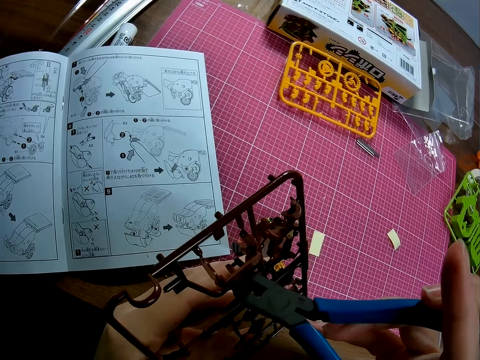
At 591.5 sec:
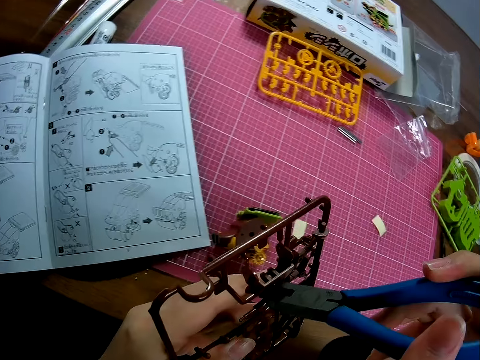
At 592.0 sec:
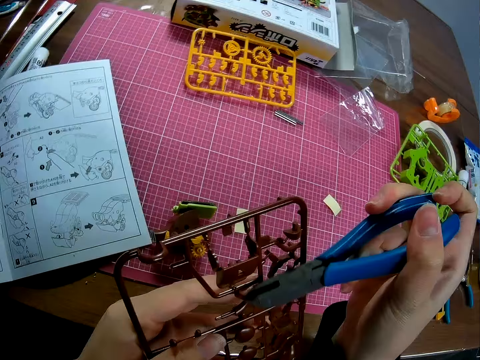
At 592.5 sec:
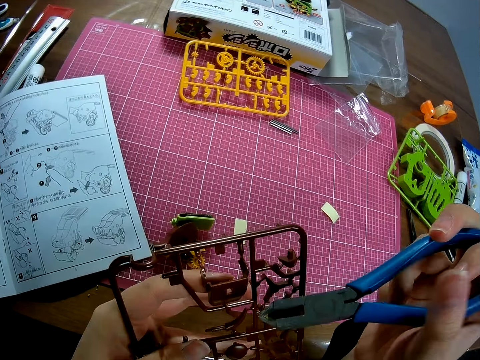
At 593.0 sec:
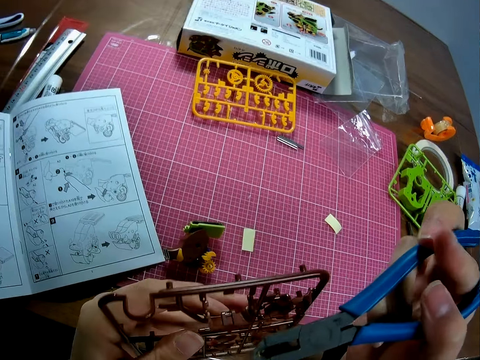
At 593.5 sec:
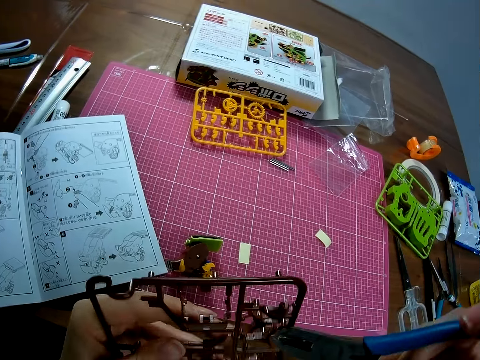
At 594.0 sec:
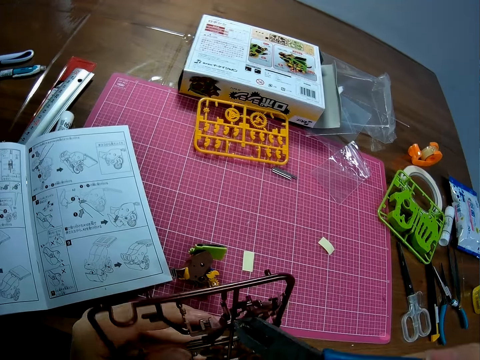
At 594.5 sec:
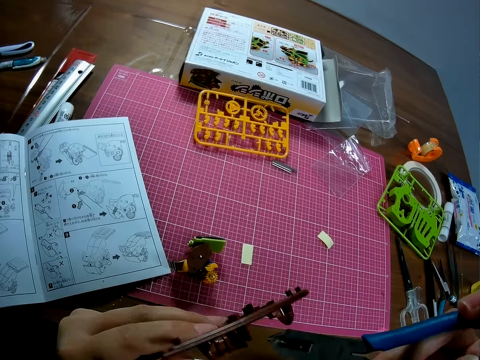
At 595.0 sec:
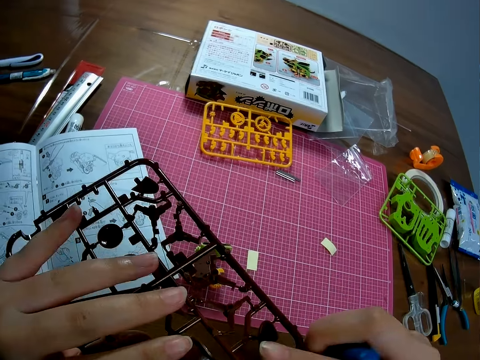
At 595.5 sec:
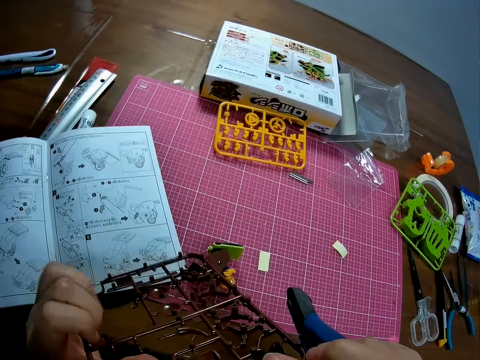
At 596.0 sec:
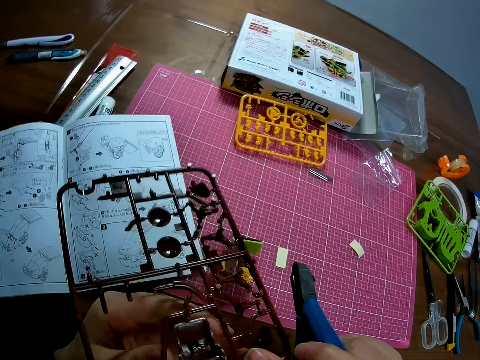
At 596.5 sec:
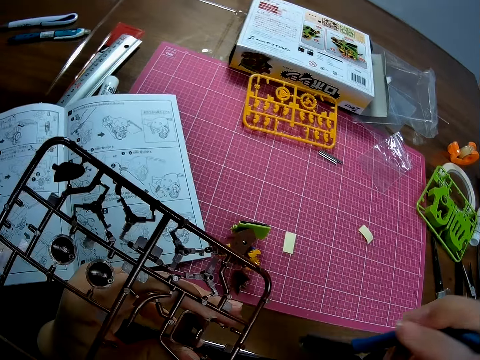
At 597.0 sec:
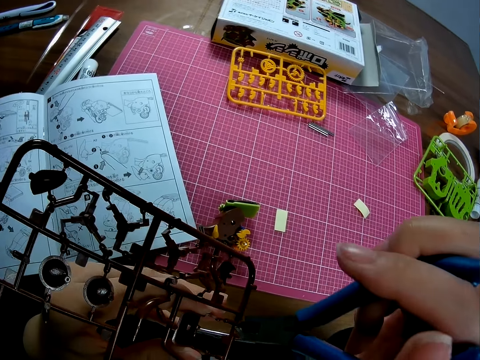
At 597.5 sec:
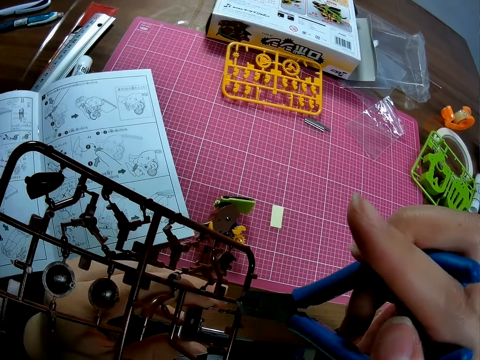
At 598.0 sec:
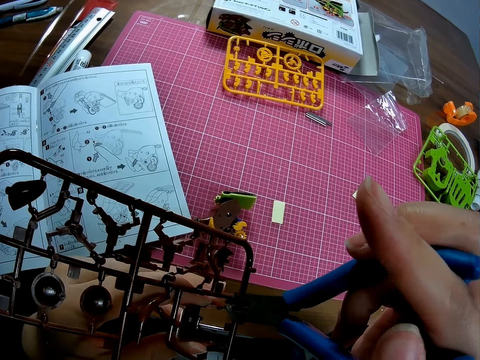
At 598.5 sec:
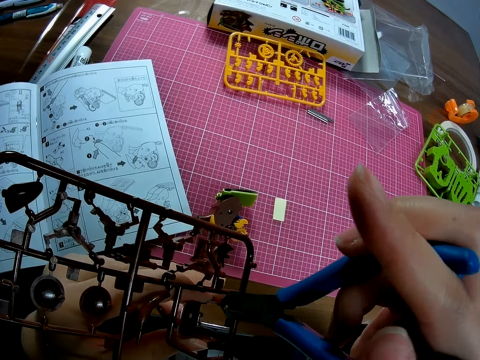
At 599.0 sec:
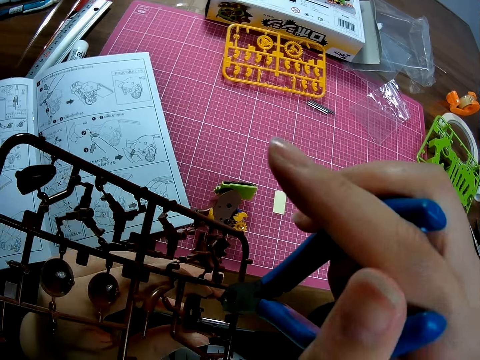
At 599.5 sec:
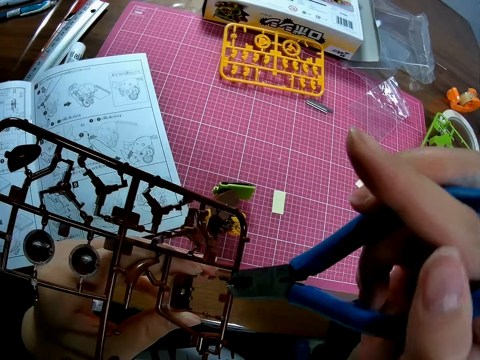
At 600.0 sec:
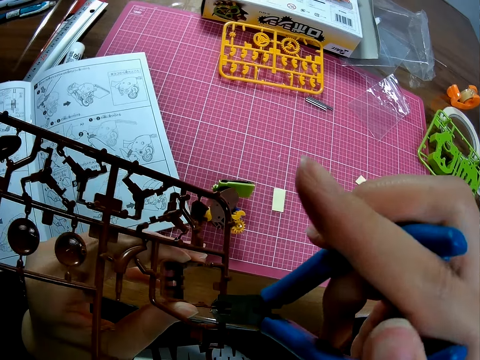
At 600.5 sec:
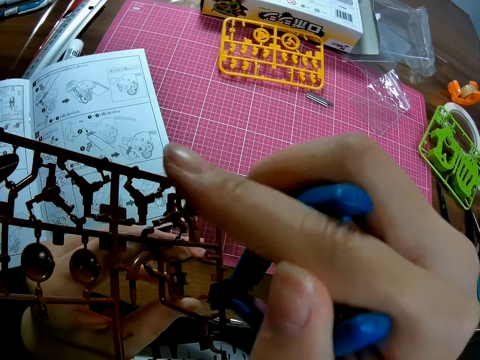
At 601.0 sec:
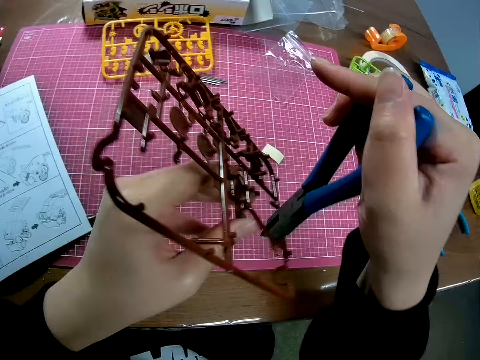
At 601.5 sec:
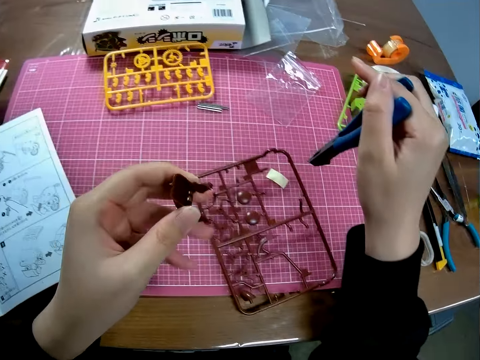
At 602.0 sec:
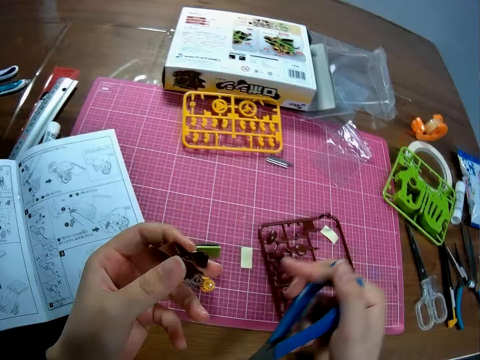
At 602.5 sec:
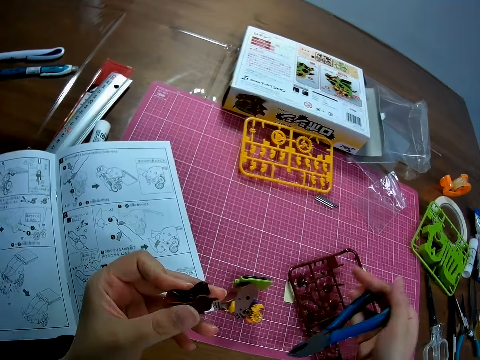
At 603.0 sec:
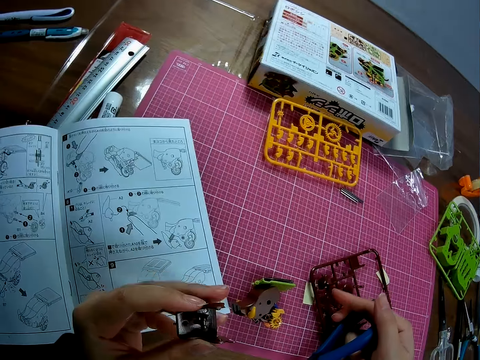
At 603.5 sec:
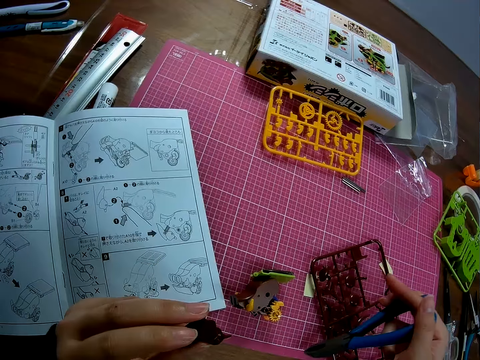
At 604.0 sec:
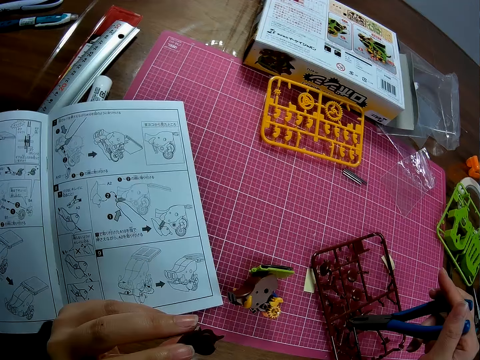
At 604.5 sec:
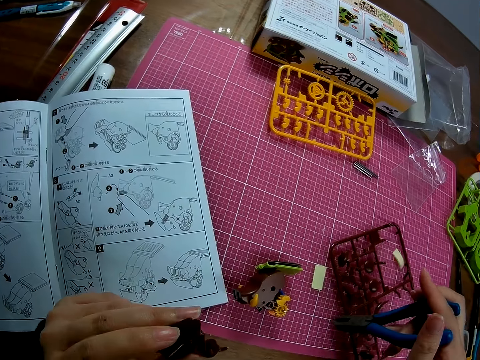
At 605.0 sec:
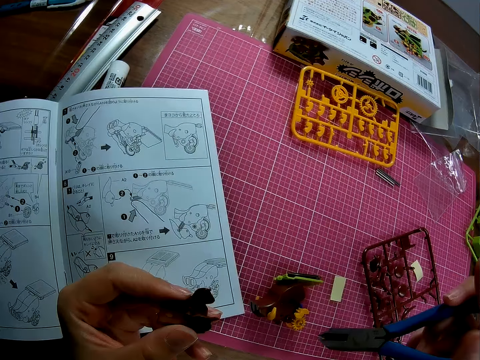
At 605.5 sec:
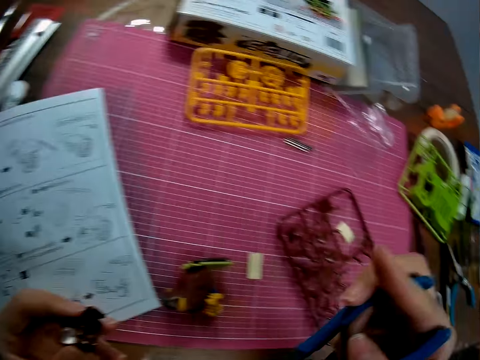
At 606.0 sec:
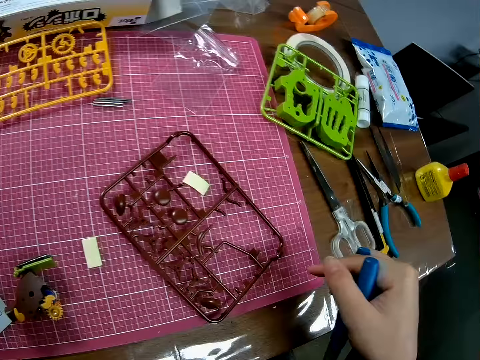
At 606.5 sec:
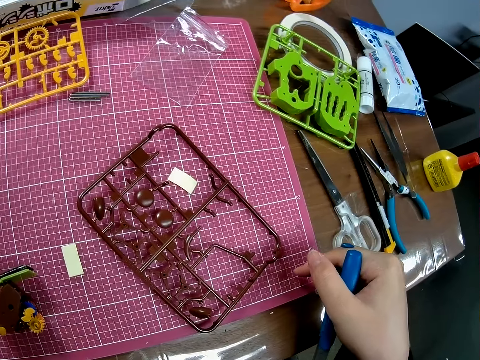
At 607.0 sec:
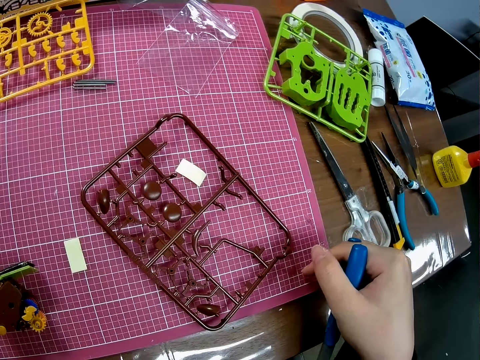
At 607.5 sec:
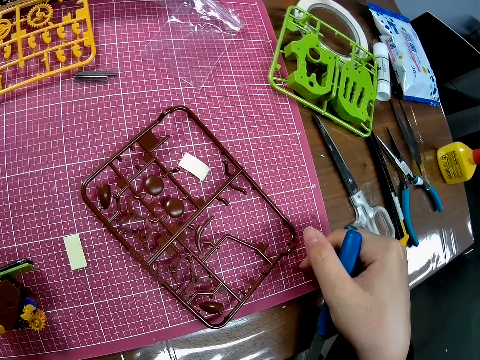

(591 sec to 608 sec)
The camera wearer uses the plier on the piece of mechanical model in his left hand. He tries to cut. He turns the piece of mechanical model with his left hand. He cuts a part of the piece of mechanical model in his left hand with the plier. He drops the model. He turns the model's part in his hand. He pushes the model with the scissors.

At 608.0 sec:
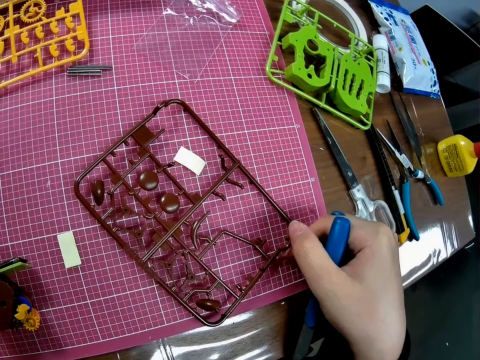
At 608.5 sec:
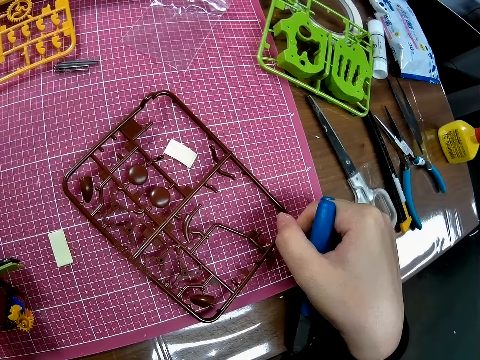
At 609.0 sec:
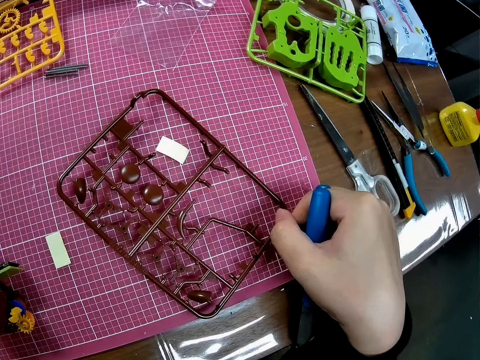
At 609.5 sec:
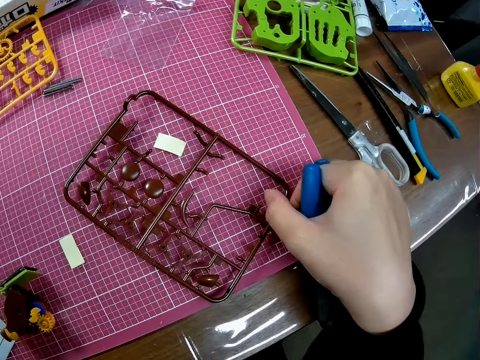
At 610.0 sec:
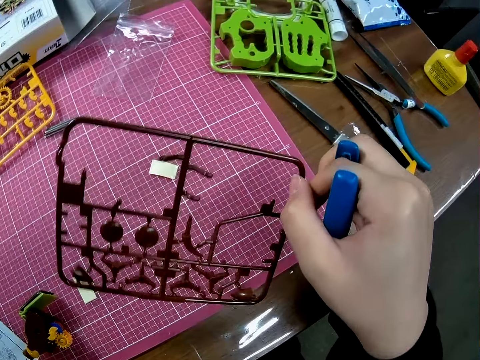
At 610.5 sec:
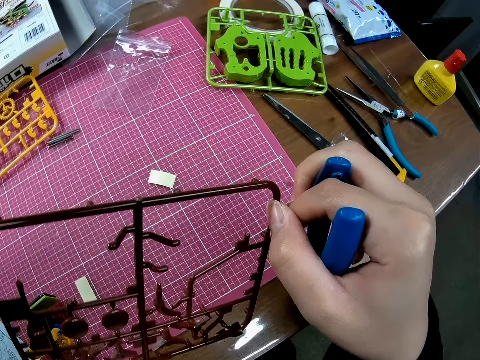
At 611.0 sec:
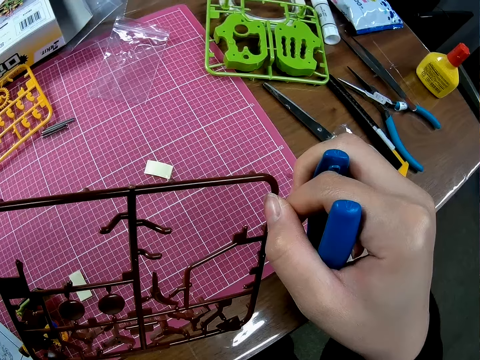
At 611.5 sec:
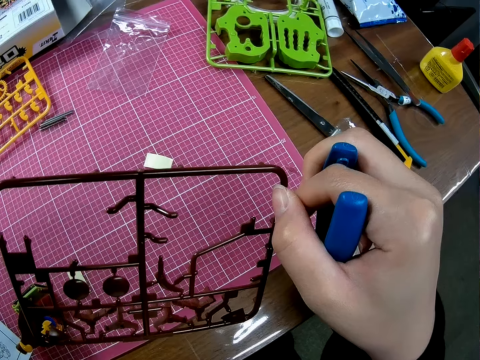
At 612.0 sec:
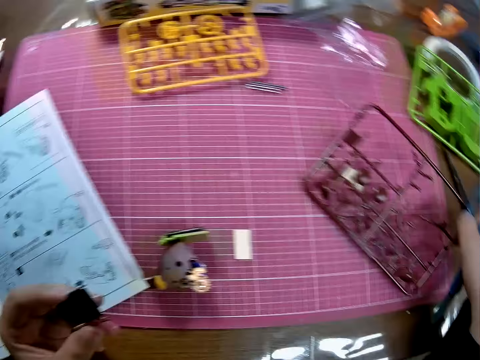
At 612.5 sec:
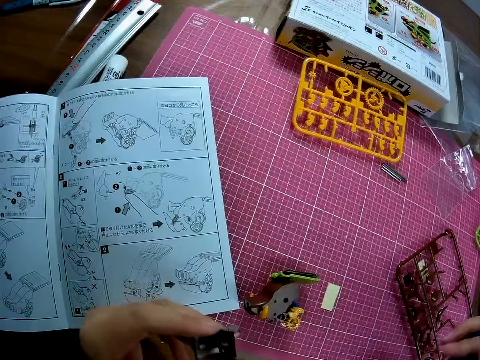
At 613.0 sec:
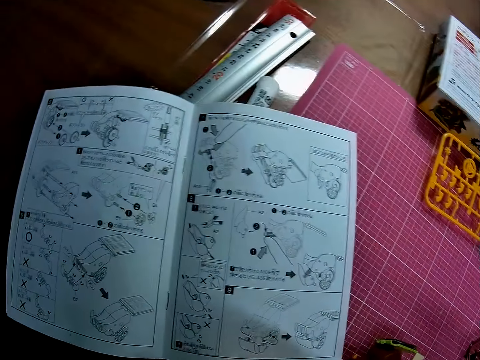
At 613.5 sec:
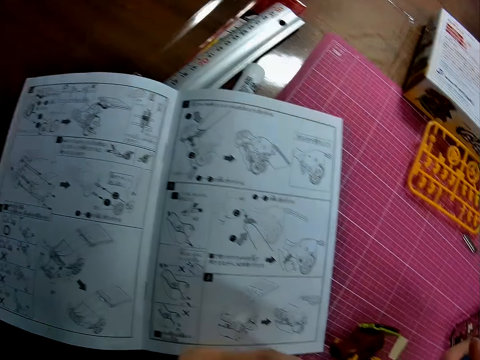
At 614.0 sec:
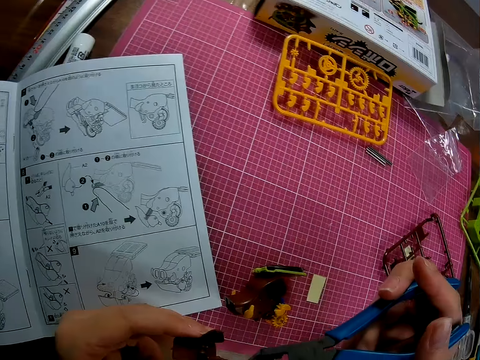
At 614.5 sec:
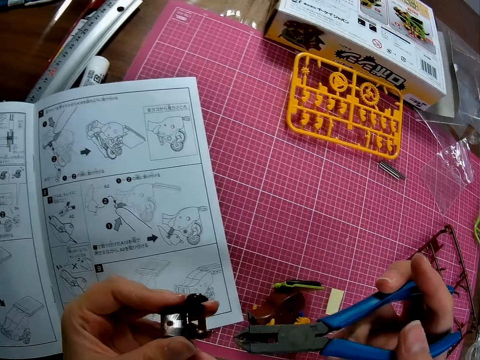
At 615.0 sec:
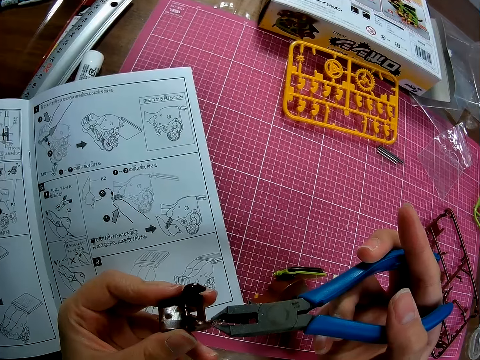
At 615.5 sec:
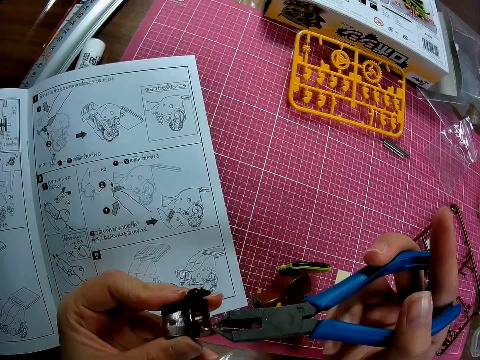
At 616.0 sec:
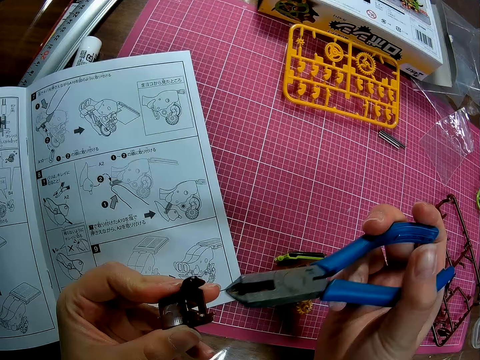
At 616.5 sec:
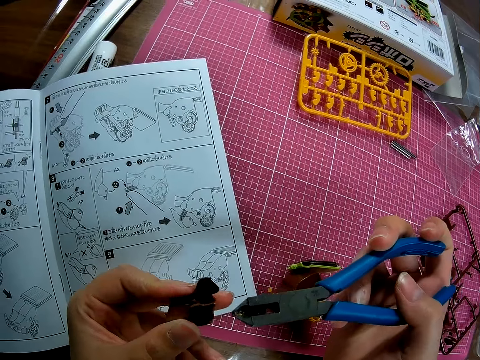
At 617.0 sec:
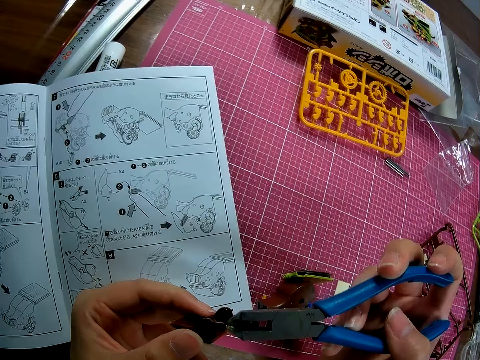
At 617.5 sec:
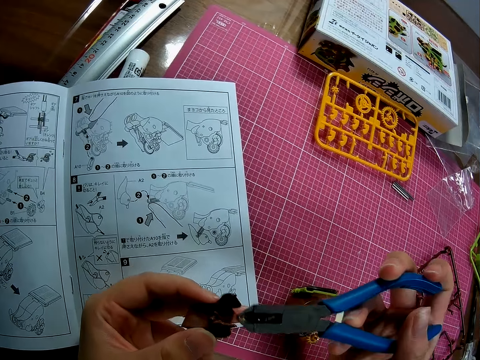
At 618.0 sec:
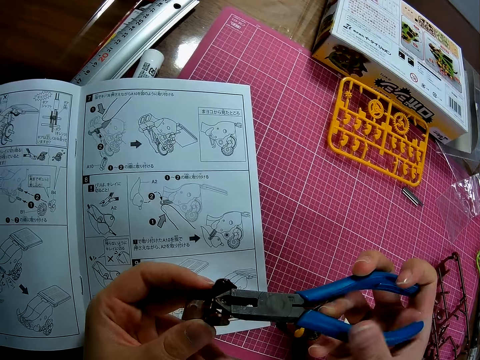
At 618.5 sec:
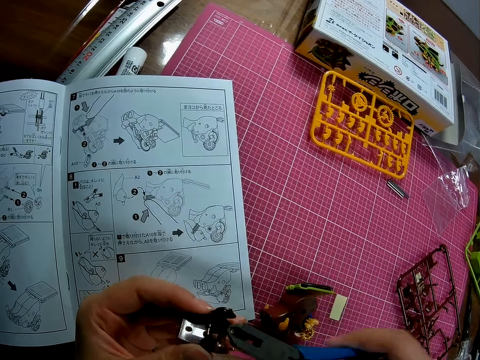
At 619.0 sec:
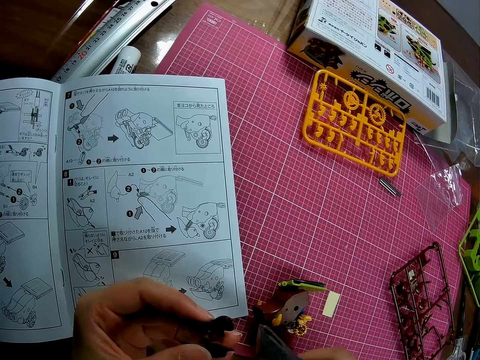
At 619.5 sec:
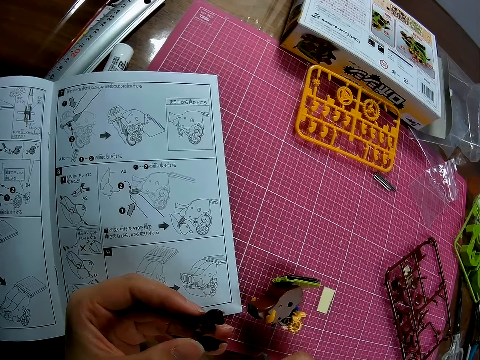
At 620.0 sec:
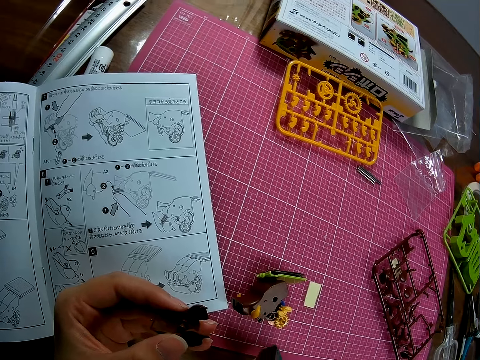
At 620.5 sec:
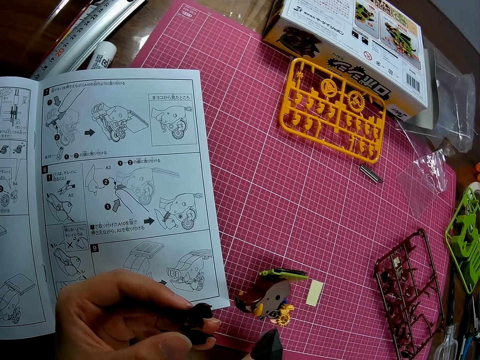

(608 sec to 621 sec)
The camera wearer picks the piece of mechanical model from the table with his right hand. He drops the piece of mechanical model on the table with his right hand. He uses the plier on the piece of mechanical model in his left hand. He tries to cut the model part.
